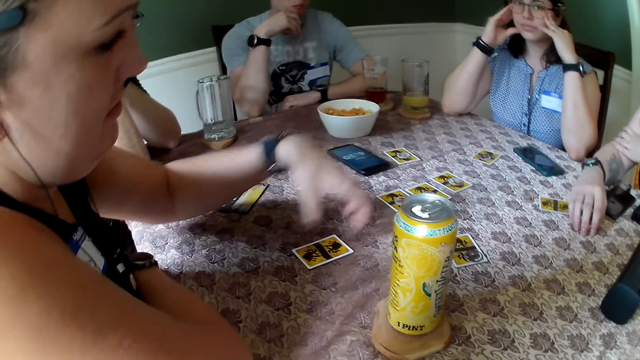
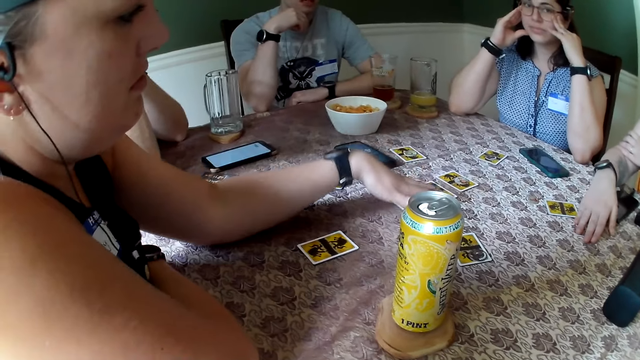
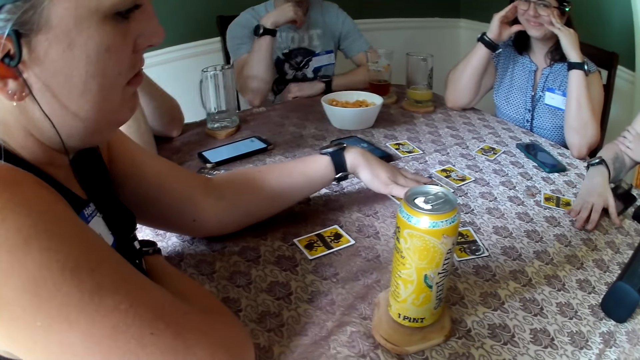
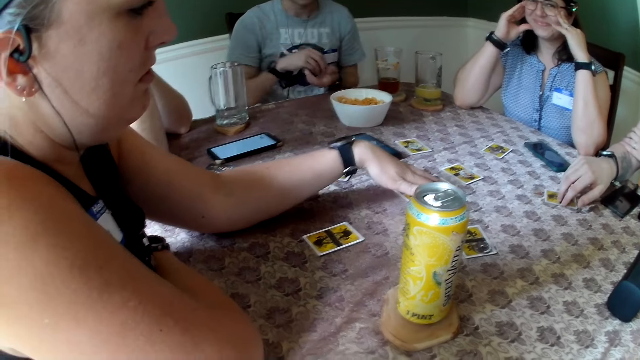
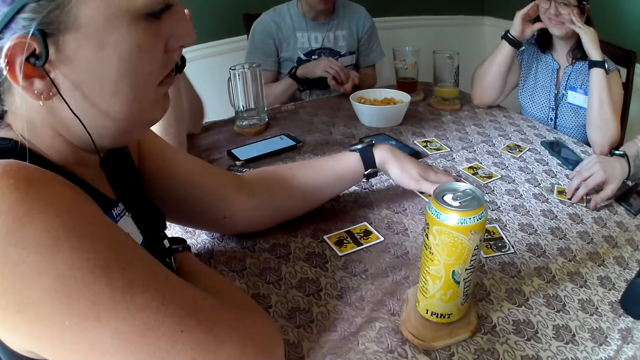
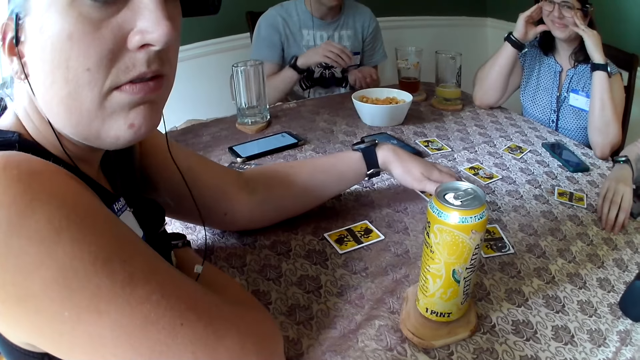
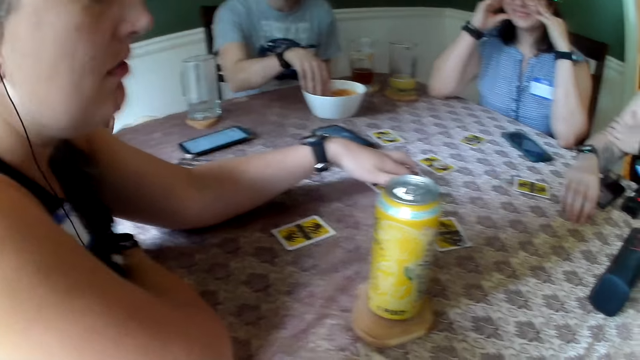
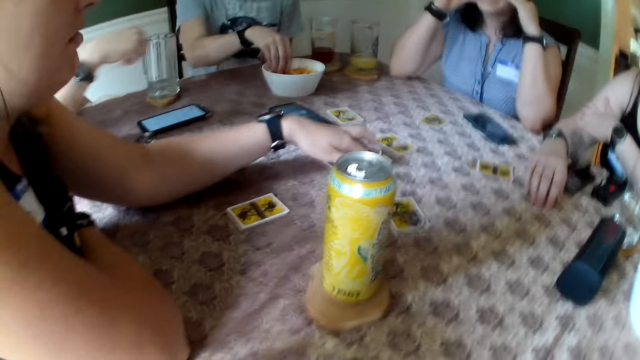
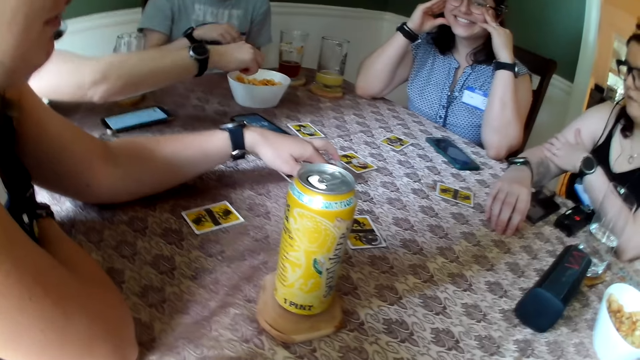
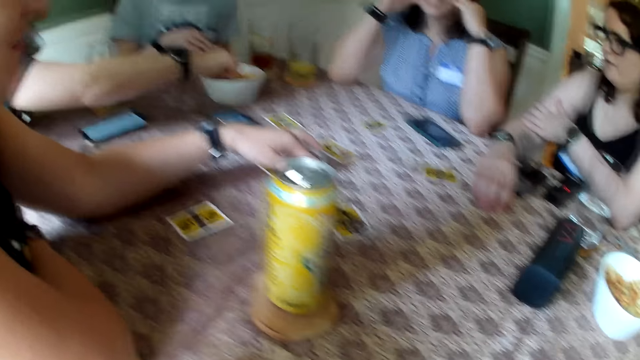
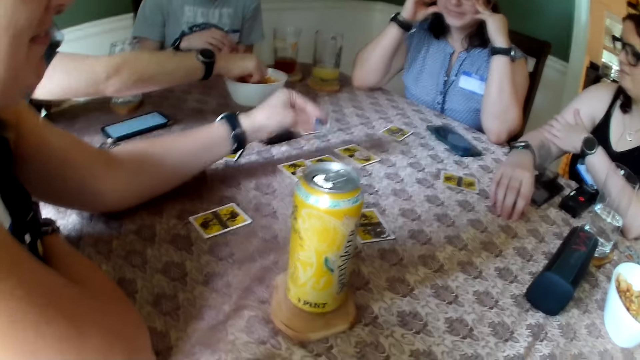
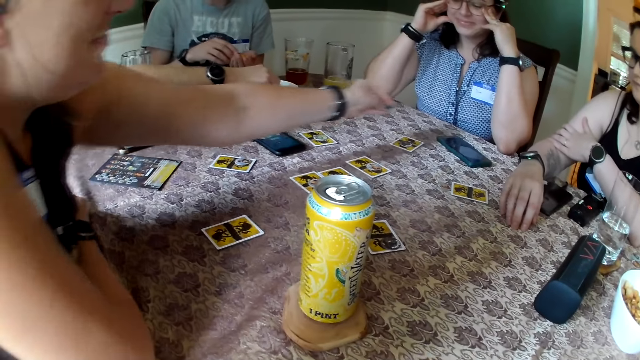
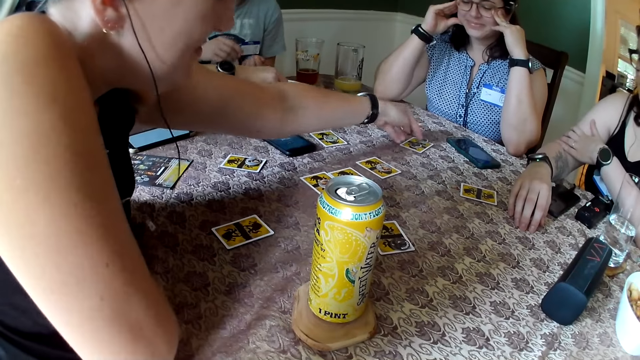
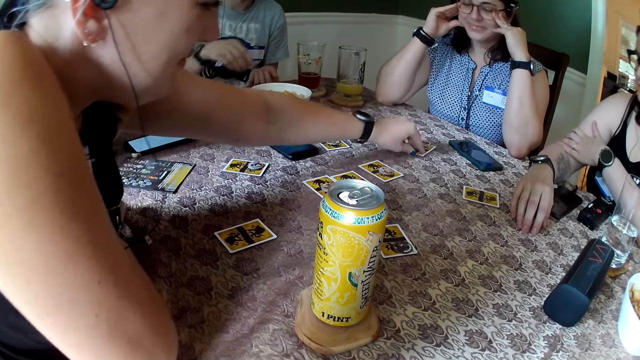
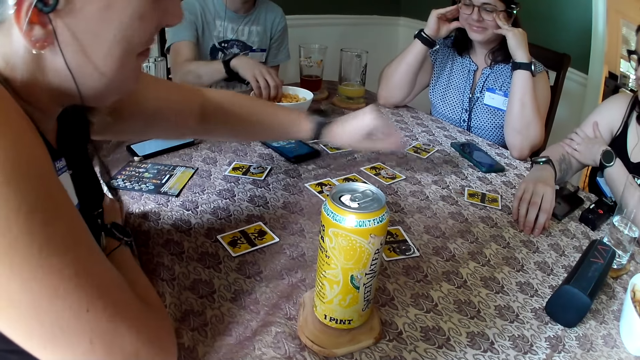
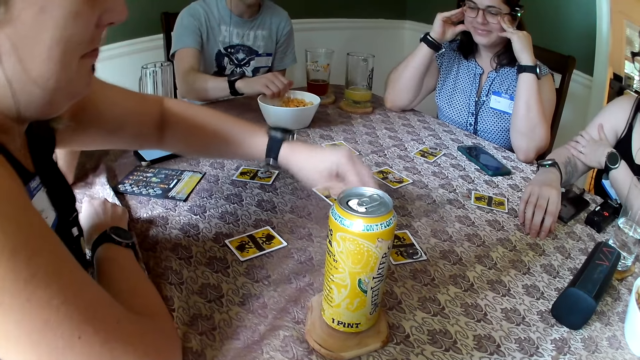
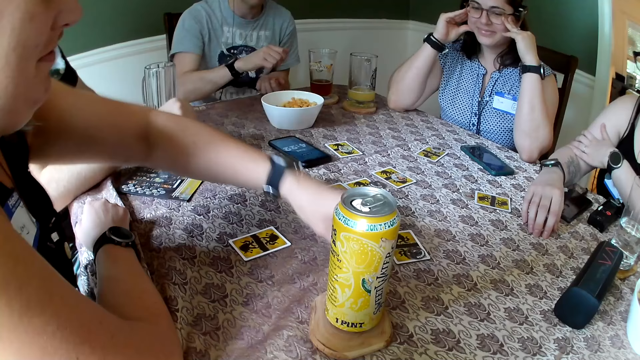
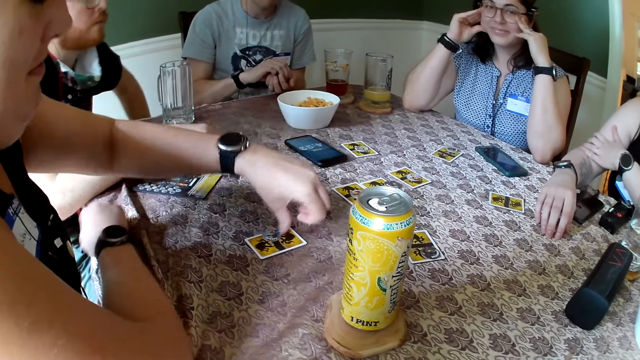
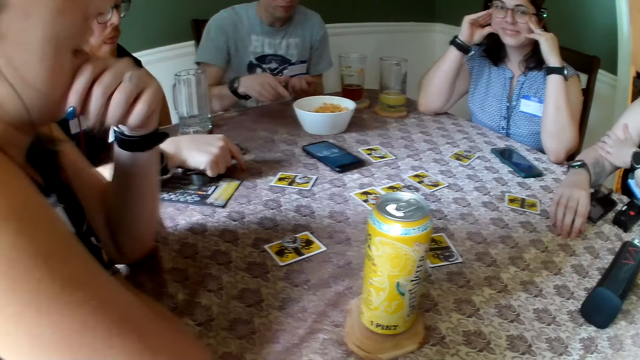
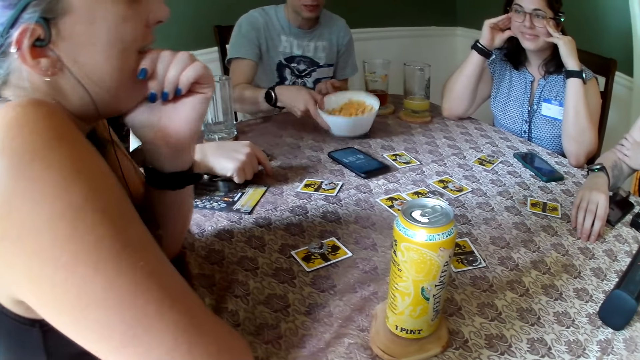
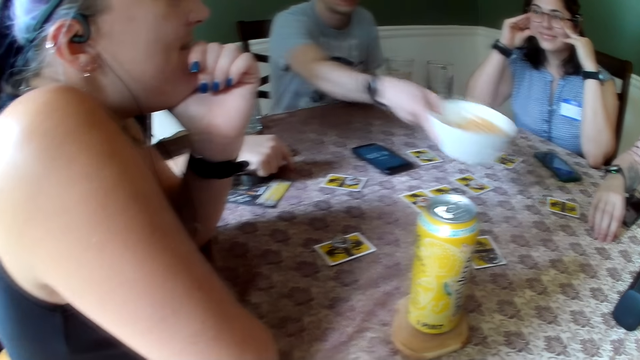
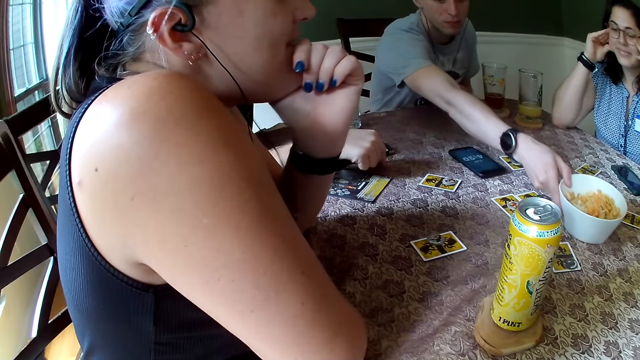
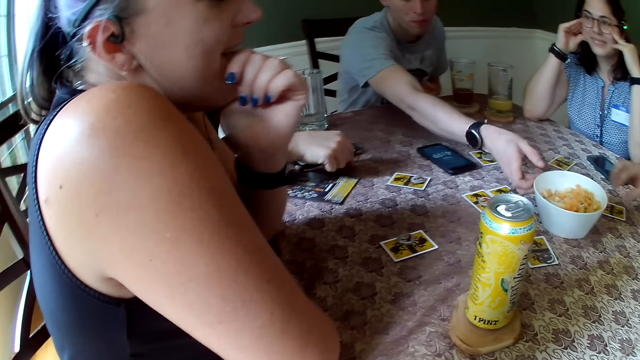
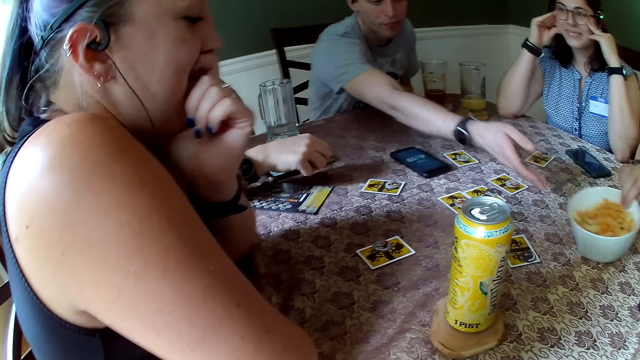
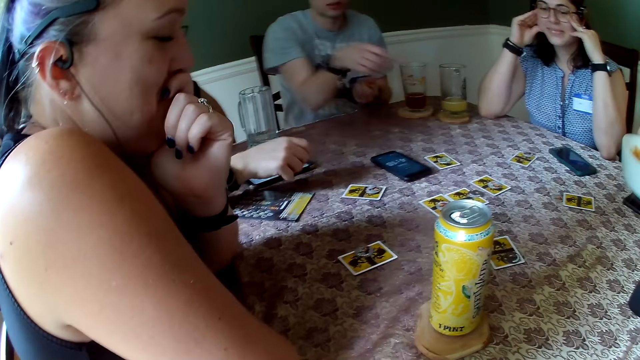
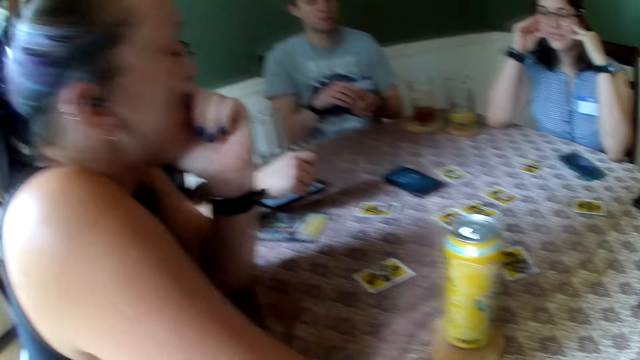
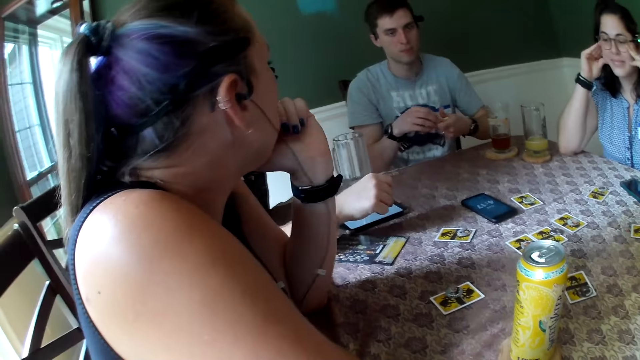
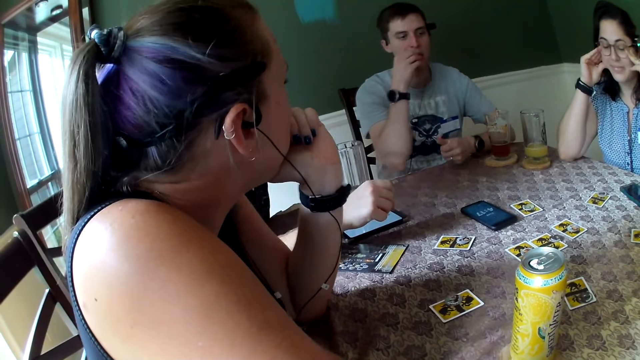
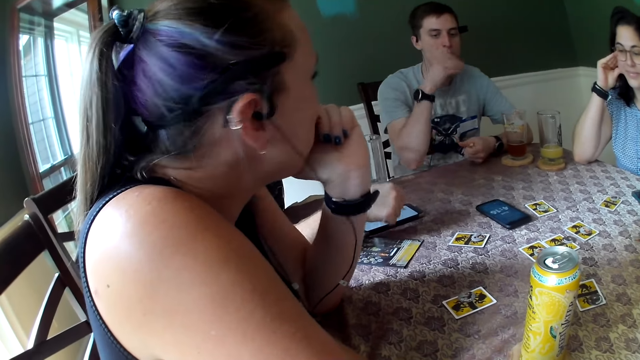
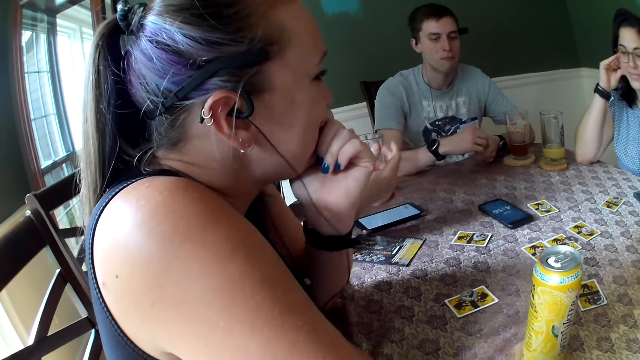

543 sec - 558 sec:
The man picks chips from the plate with his right hand. Another man picks chips from the plate with his right hand. The woman picks a chip from the table with her left hand. The woman drops the chip on the table with her left hand. The first man picks chips from the plate with his right hand. The woman picks a chip from the table with her left hand. The woman drops the chip on the table with her left hand. The first man picks the plate from the table with his right hand. The first man drops the plate on the table with his right hand. Another woman picks the plate from the table with her right hand.

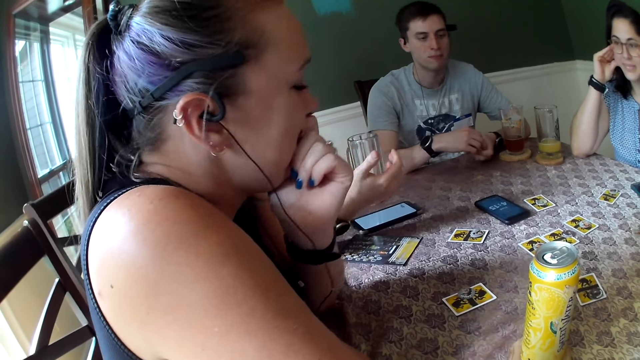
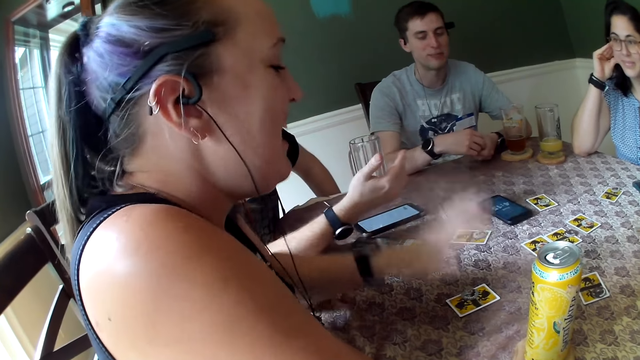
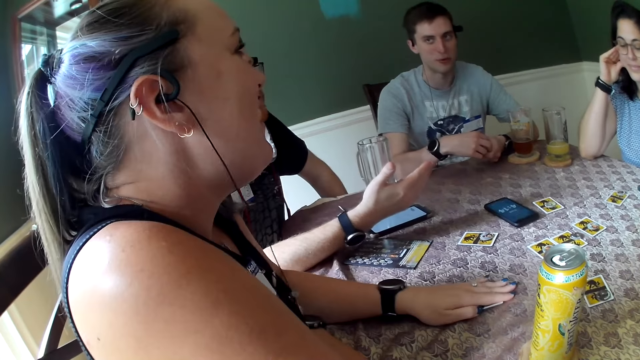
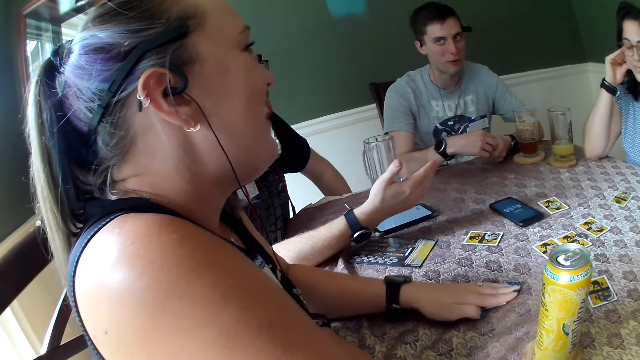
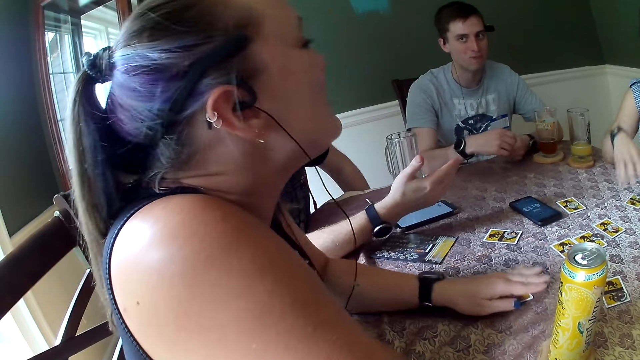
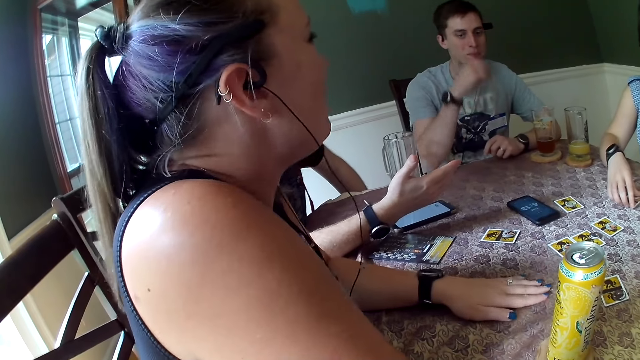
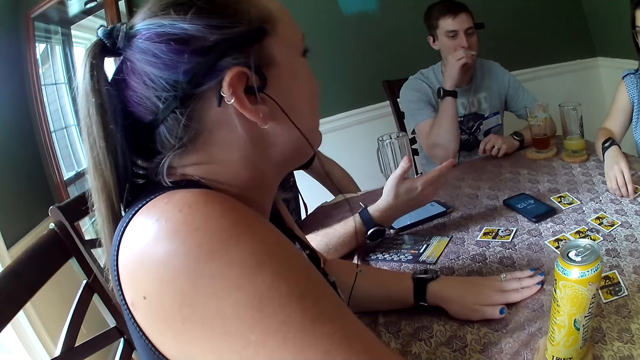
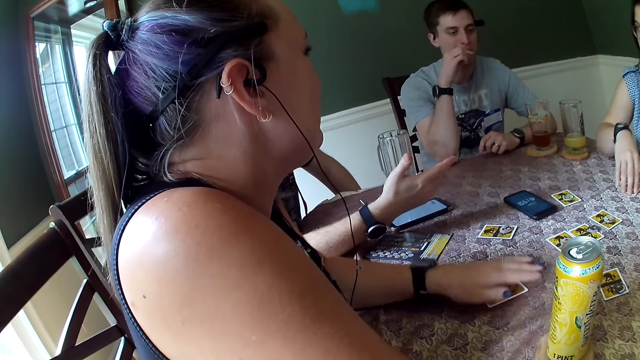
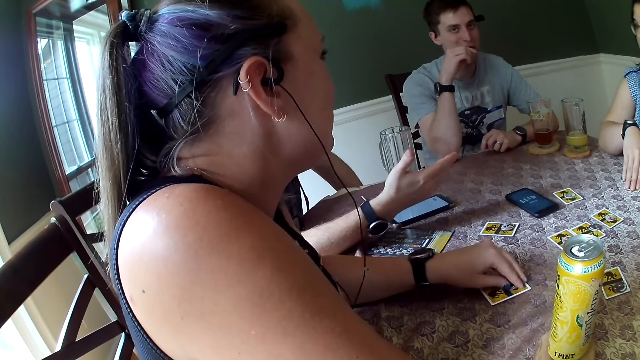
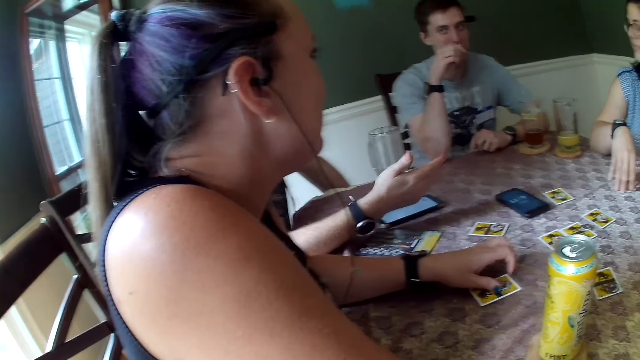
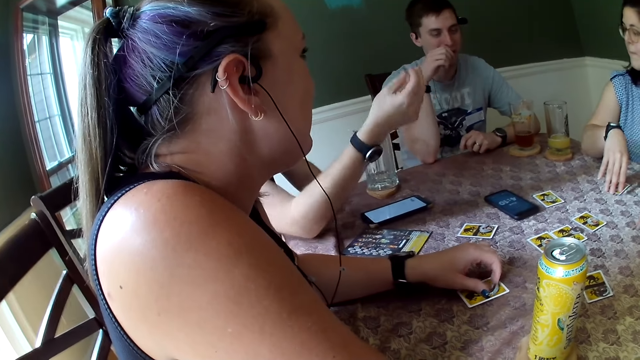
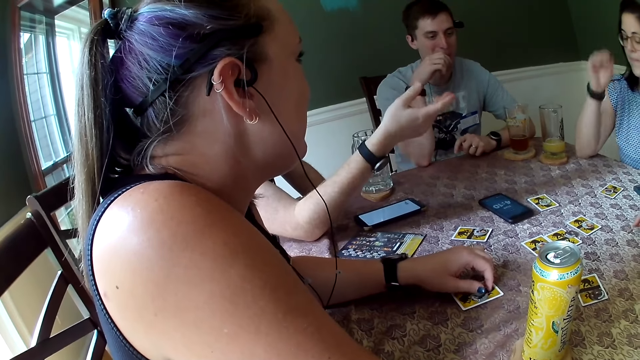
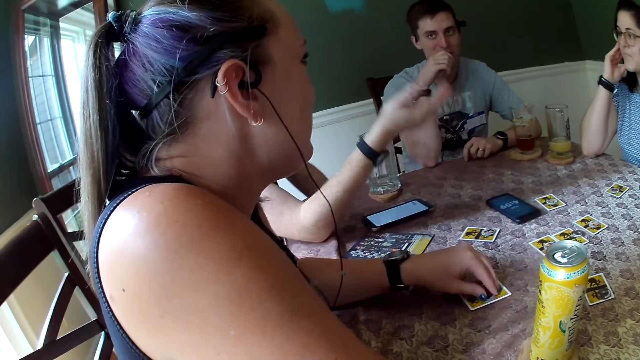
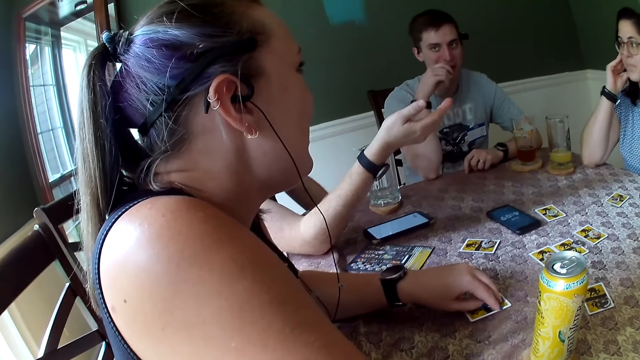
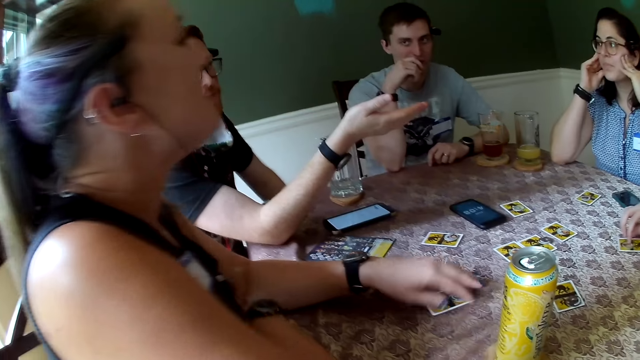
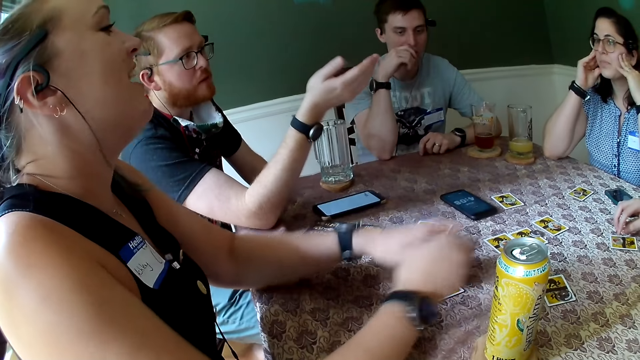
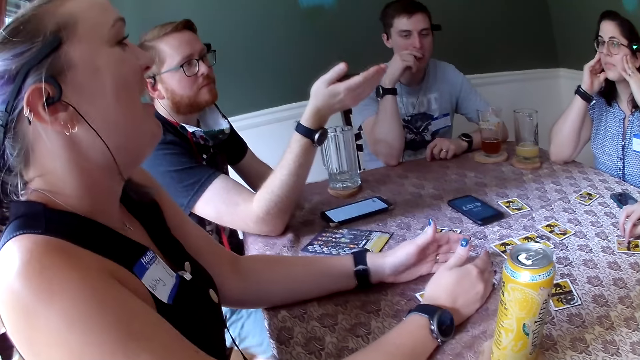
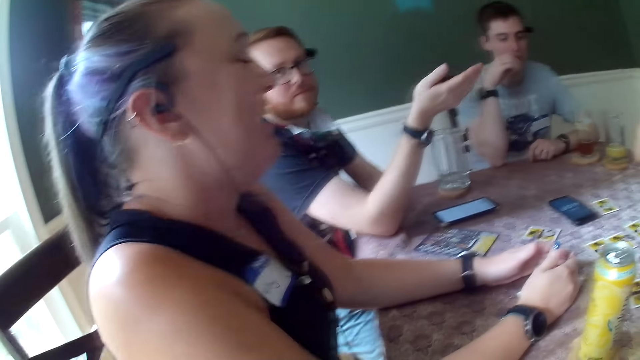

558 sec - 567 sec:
A woman places her left hand on the table. Another woman places her right hand on the table. A man gestures at other men.
